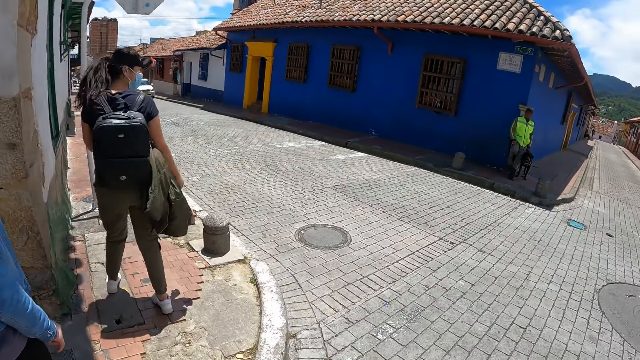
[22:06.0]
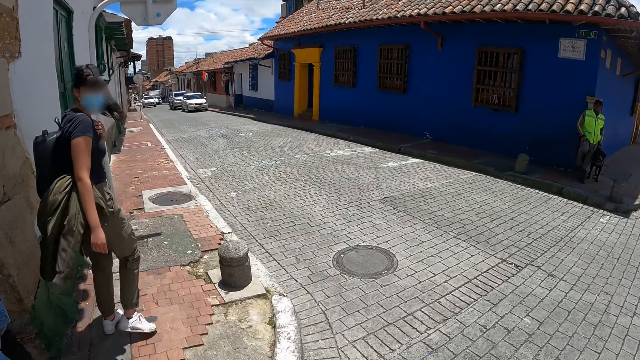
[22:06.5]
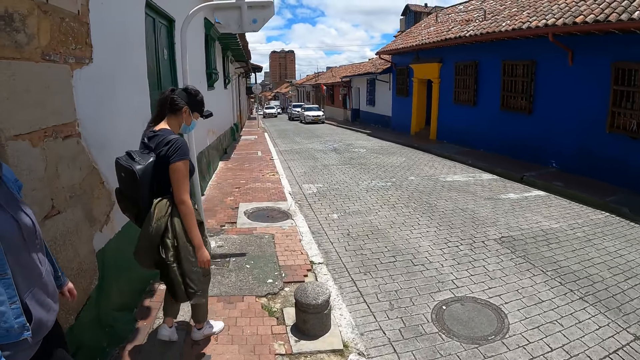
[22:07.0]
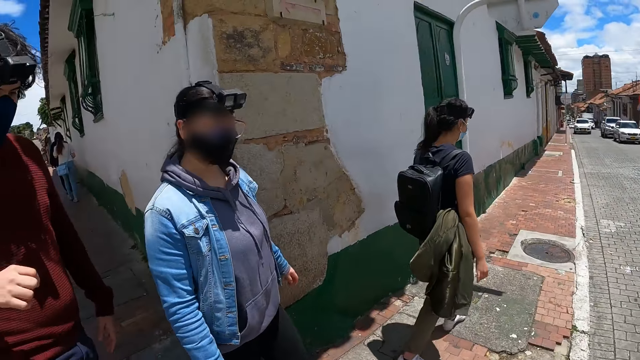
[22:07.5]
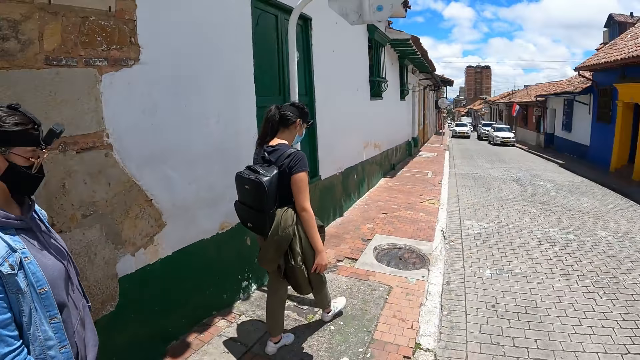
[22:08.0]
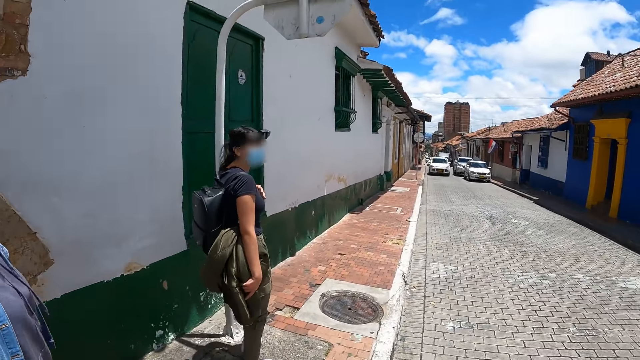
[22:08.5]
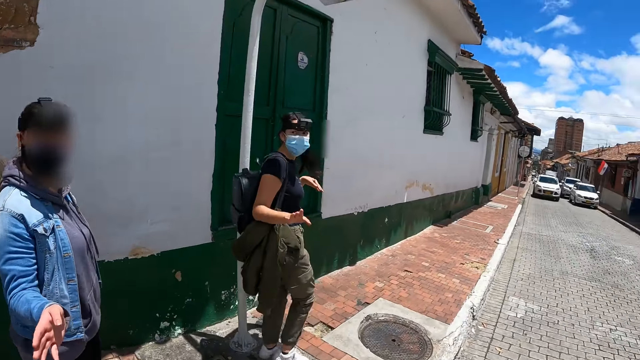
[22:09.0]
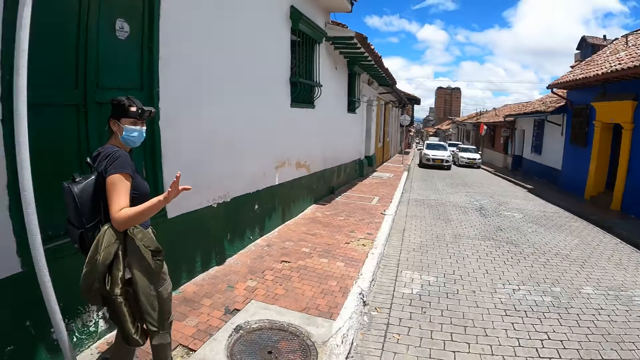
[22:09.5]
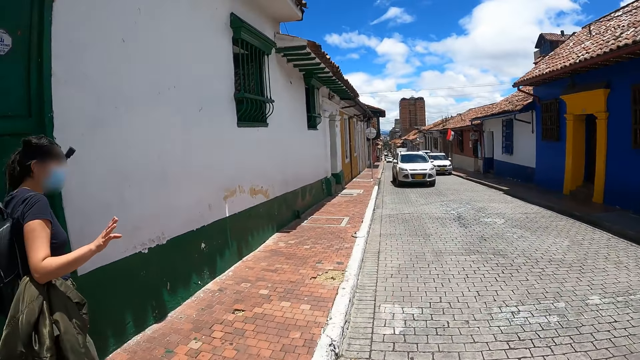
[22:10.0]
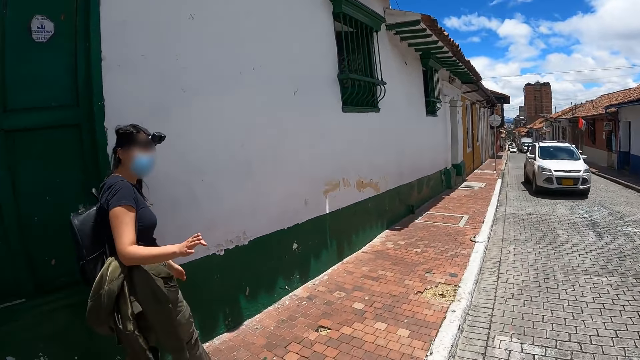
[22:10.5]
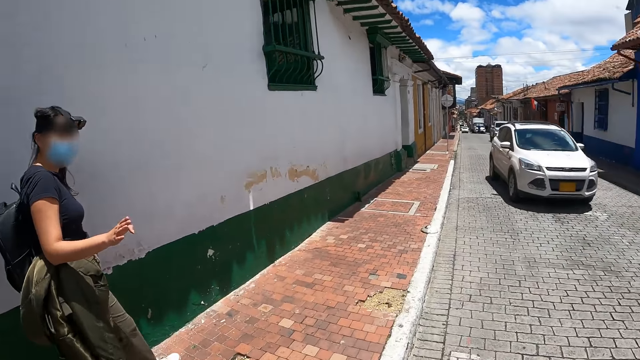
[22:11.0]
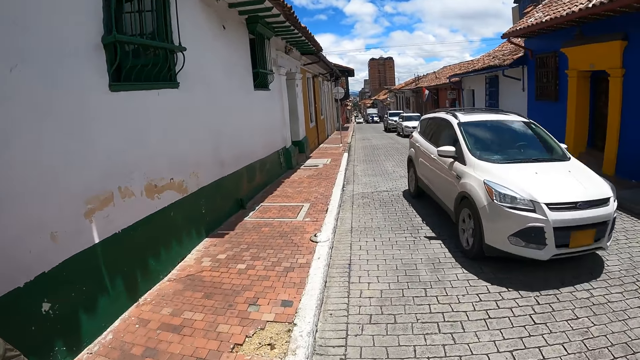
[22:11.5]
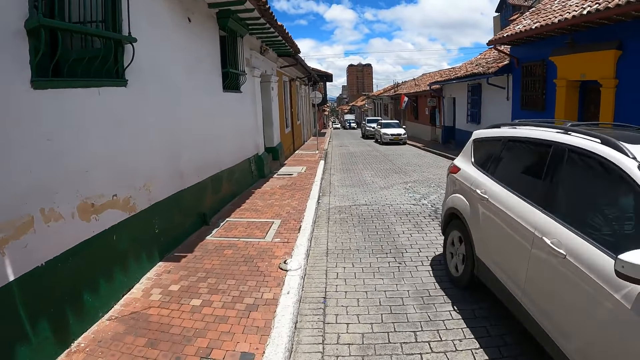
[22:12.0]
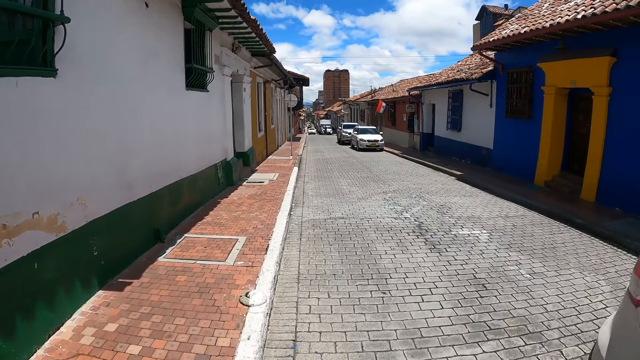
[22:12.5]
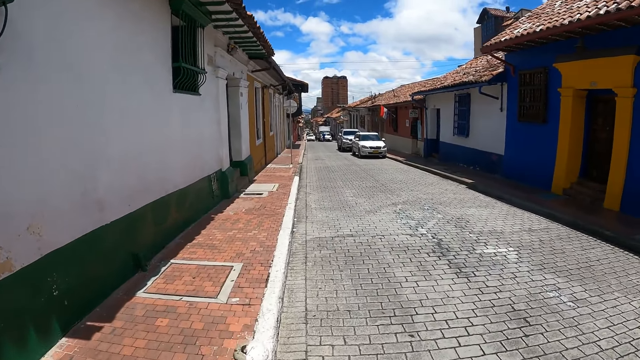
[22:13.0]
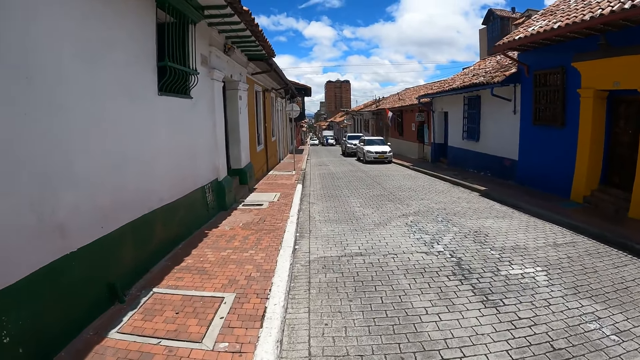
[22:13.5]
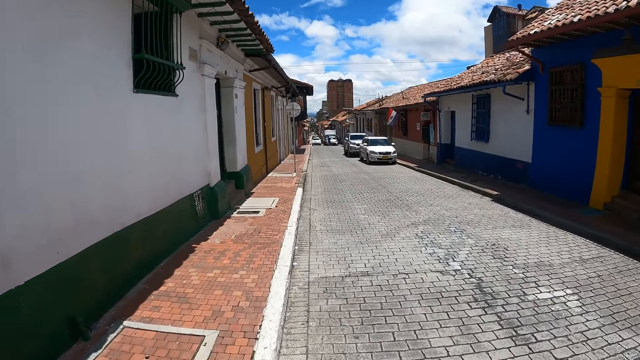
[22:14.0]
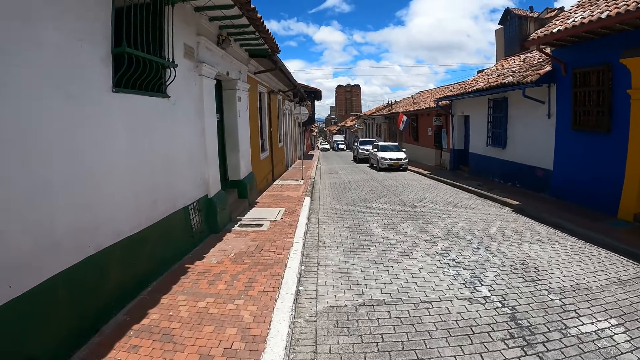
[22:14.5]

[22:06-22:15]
The camera wearer walks on the street. A person walks on the street. Another person walks on the street. A woman interacts with the camera wearer. Another woman interacts with the camera wearer. The camera wearer looks forward.

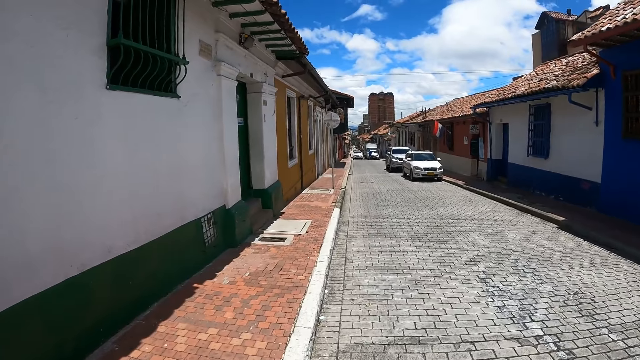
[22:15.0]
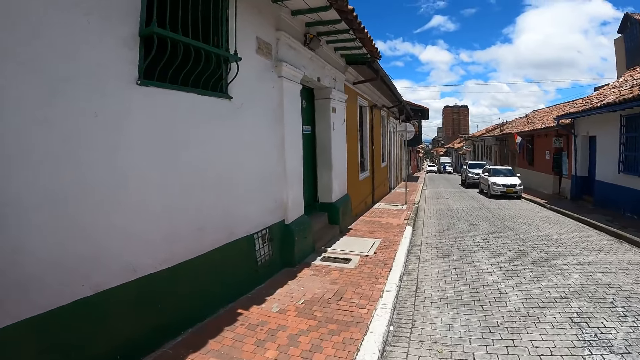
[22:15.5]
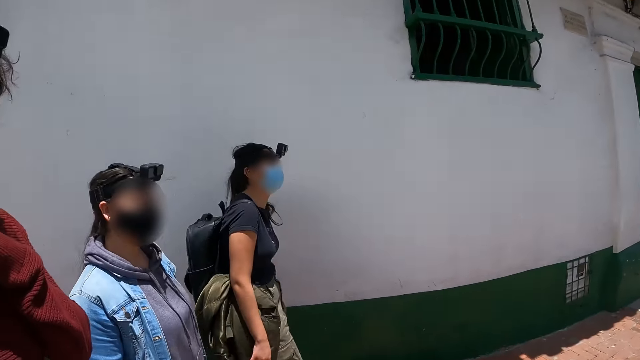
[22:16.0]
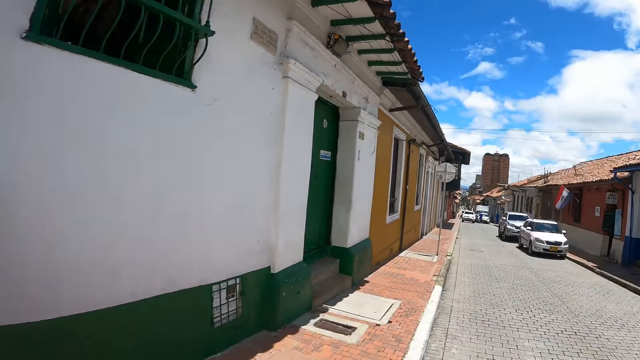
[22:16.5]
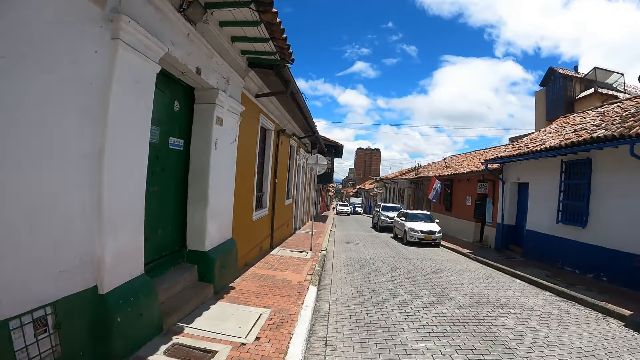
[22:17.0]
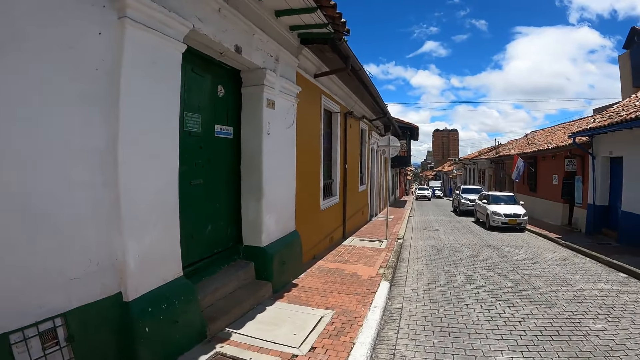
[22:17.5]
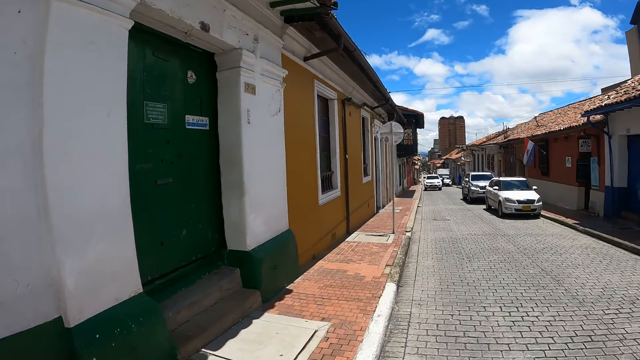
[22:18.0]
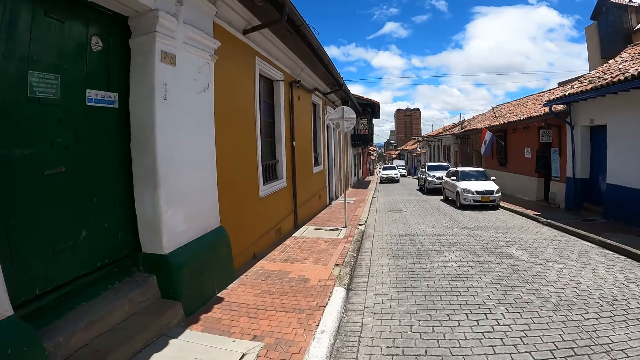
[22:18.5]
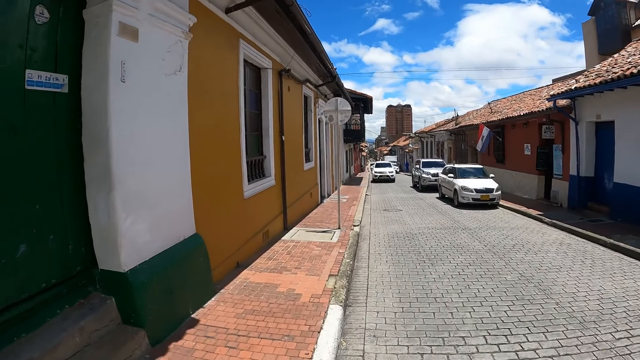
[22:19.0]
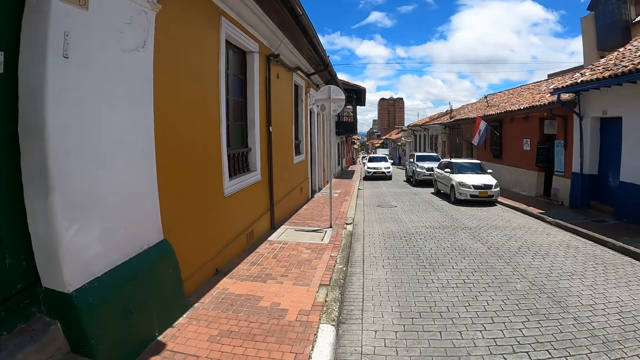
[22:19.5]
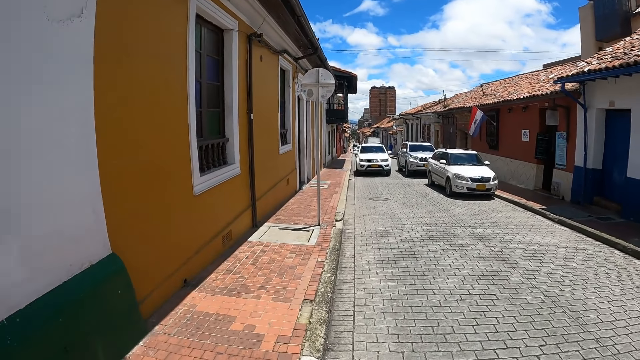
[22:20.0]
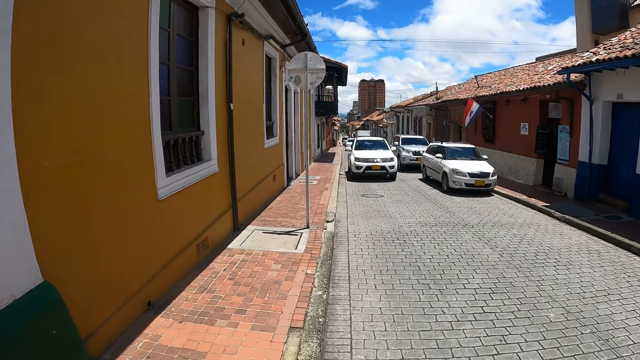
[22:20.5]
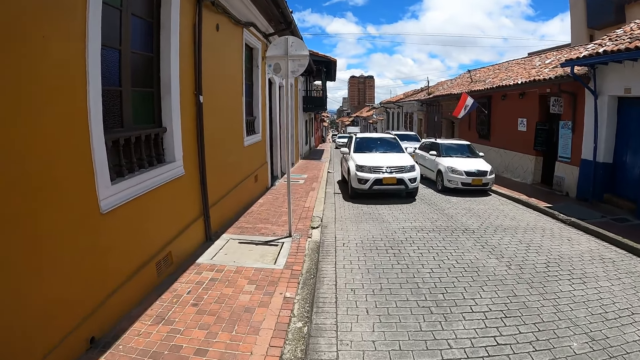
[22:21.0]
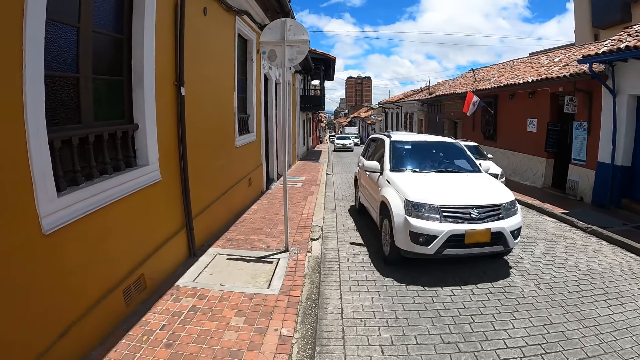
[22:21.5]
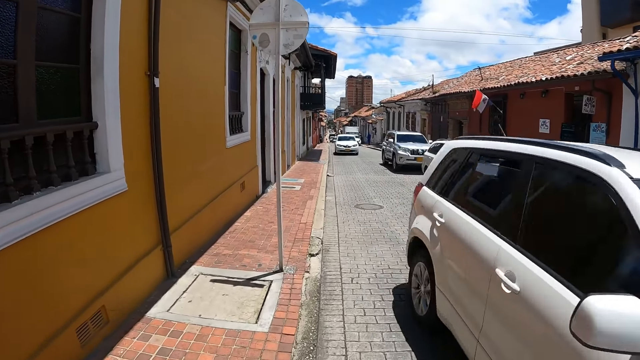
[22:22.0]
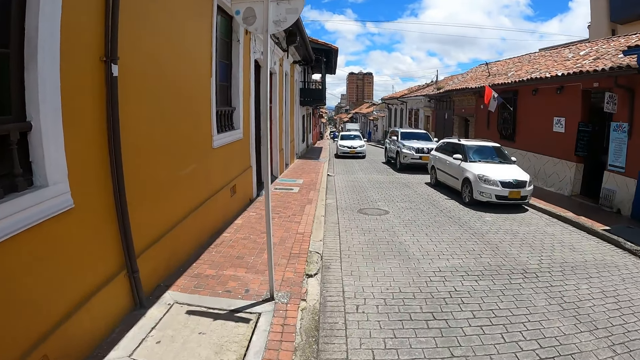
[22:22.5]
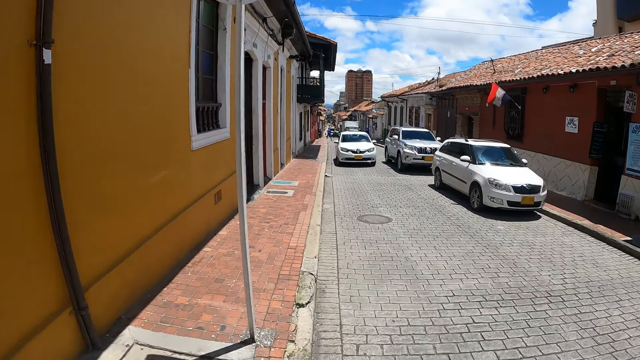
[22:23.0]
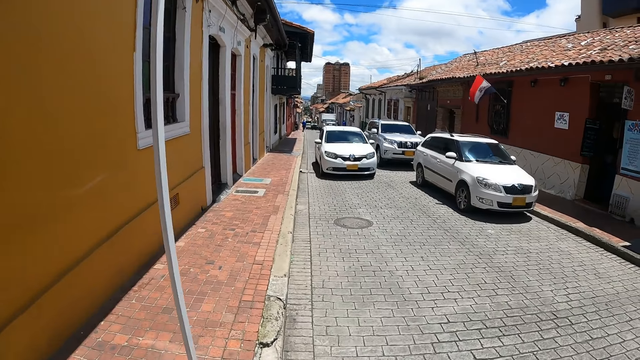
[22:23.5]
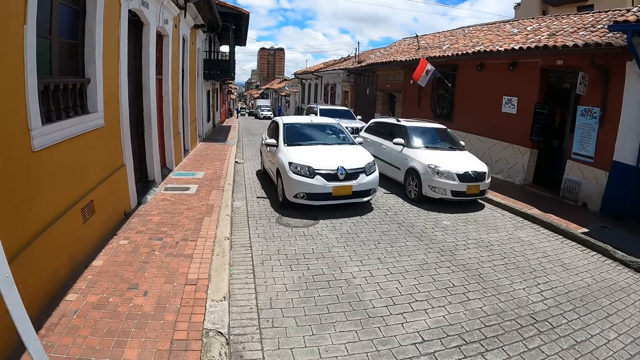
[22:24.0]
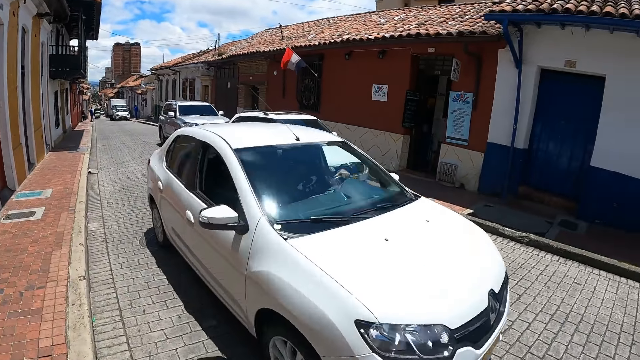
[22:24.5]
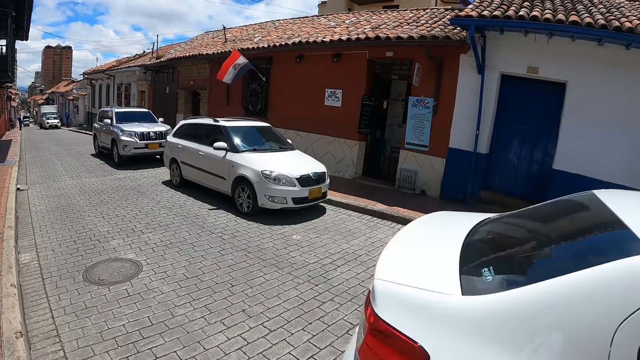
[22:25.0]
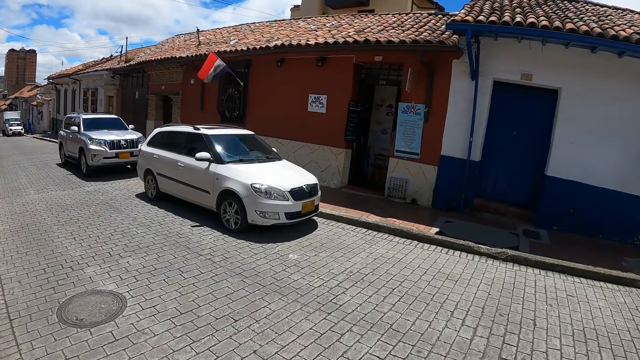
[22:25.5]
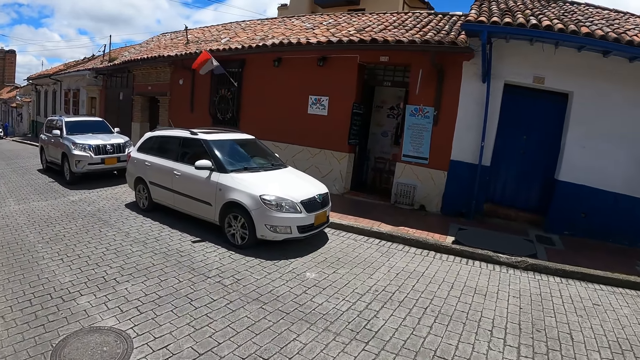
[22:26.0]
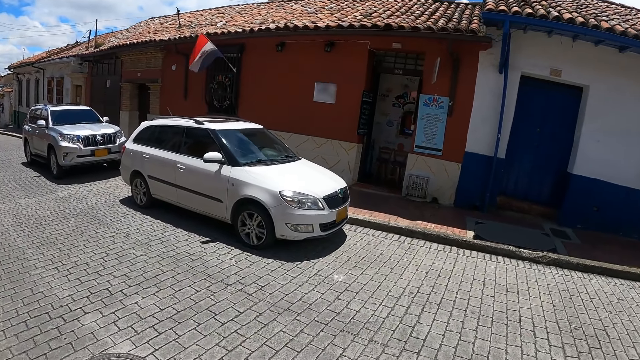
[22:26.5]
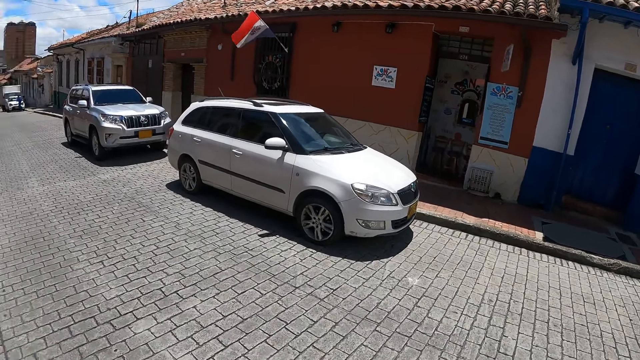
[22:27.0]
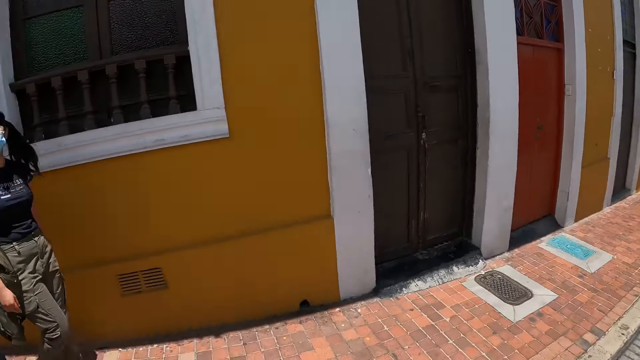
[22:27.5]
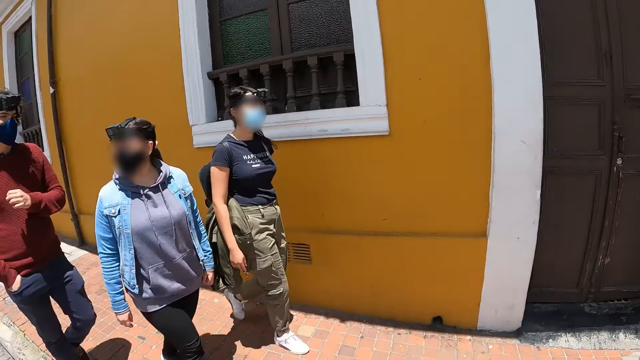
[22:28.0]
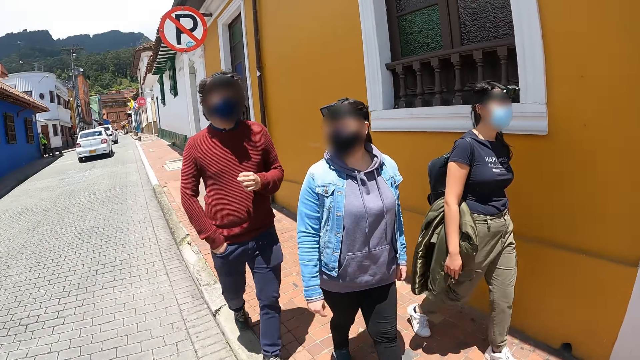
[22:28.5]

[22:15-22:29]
The camera wearer walks on the street. A person walks on the street. The camera wearer looks around. They look at the women. They look back at the women and a man. They look around.
